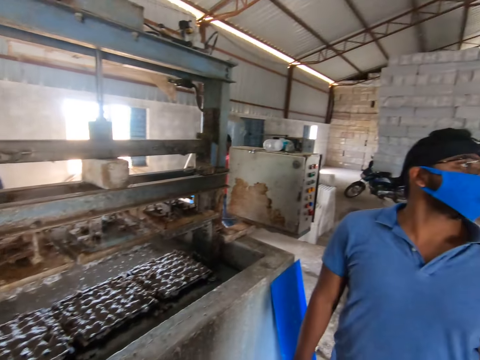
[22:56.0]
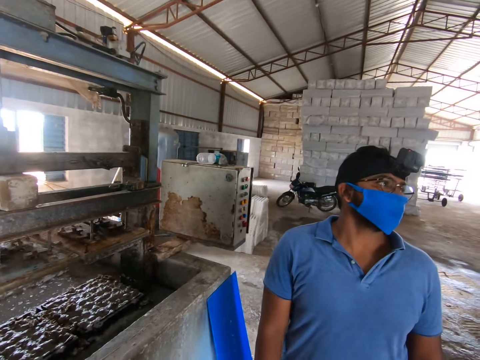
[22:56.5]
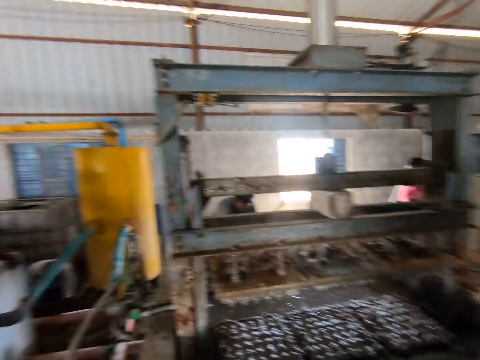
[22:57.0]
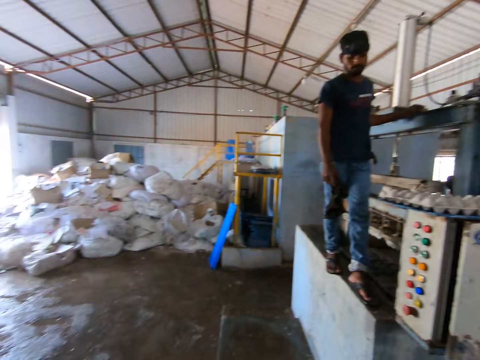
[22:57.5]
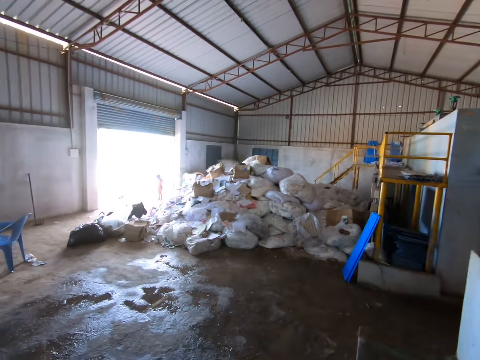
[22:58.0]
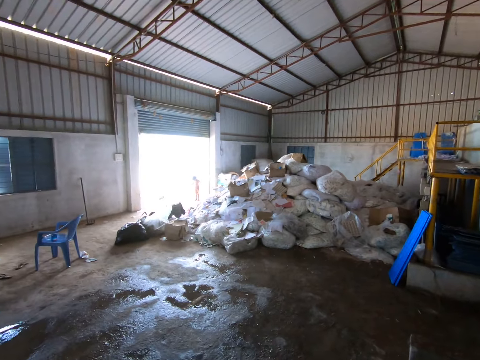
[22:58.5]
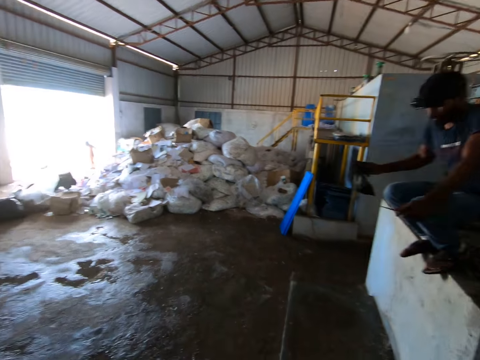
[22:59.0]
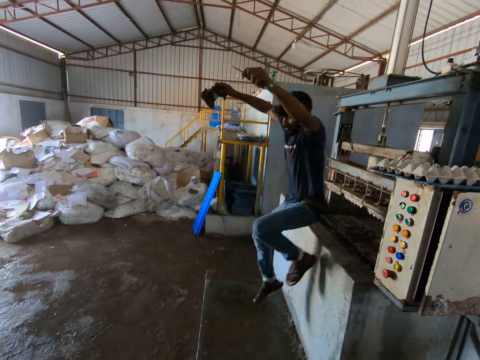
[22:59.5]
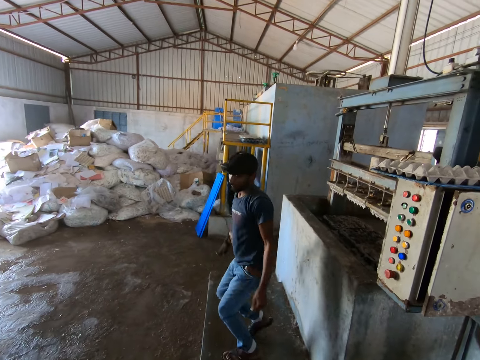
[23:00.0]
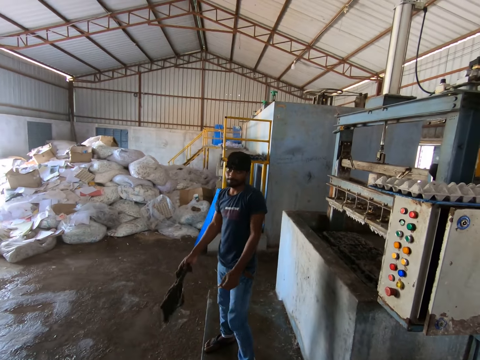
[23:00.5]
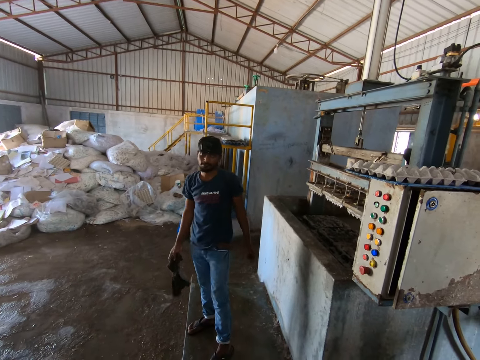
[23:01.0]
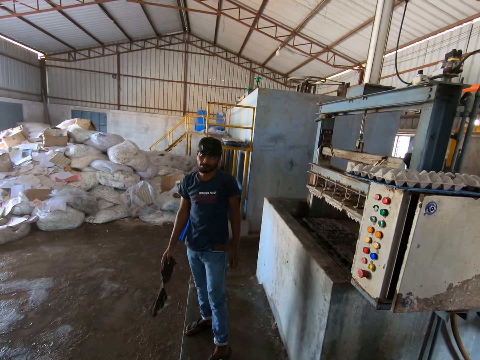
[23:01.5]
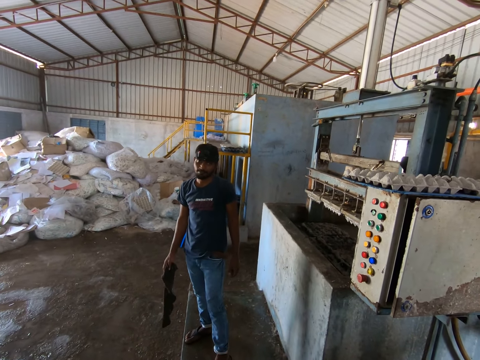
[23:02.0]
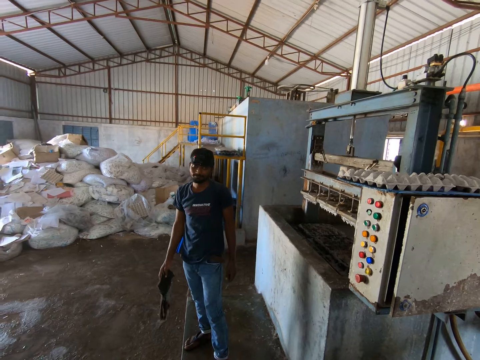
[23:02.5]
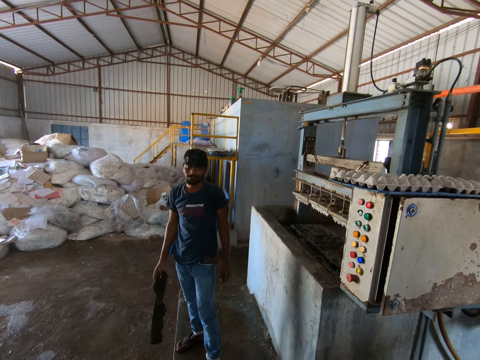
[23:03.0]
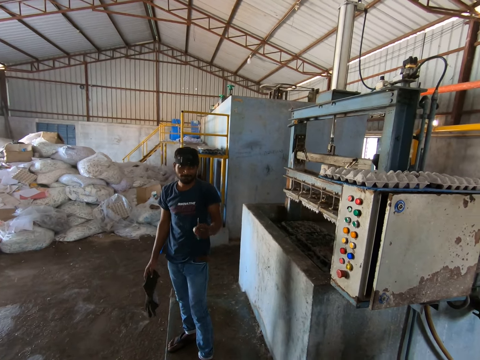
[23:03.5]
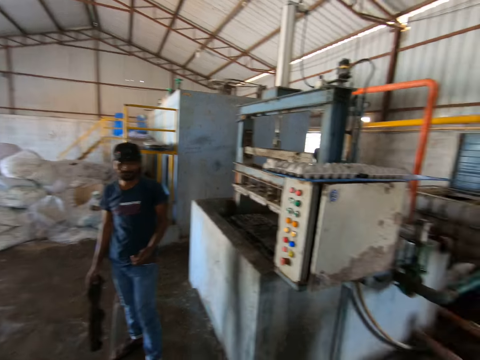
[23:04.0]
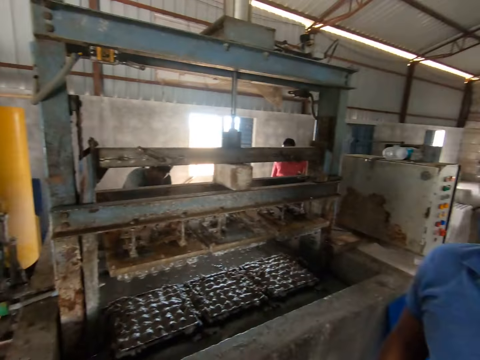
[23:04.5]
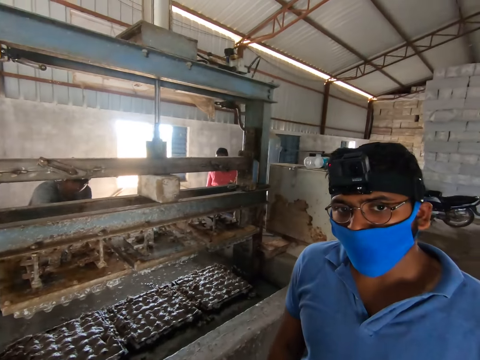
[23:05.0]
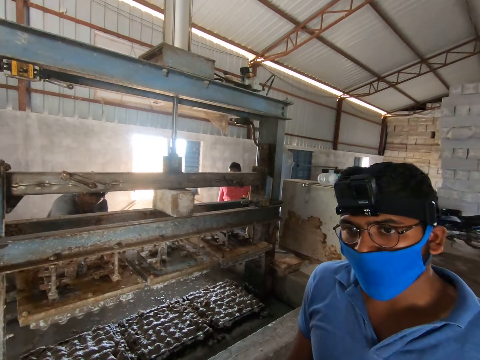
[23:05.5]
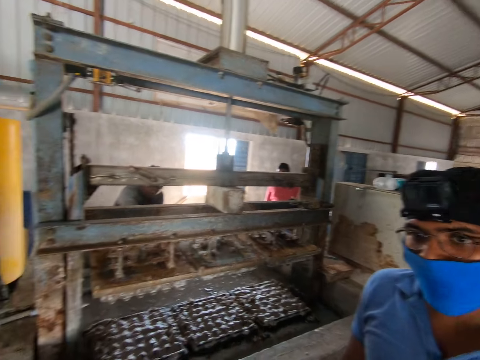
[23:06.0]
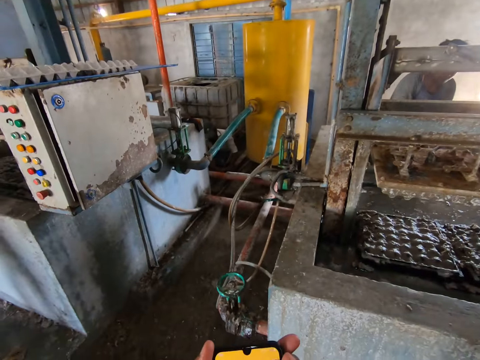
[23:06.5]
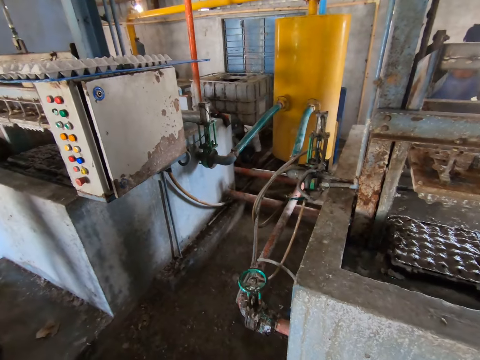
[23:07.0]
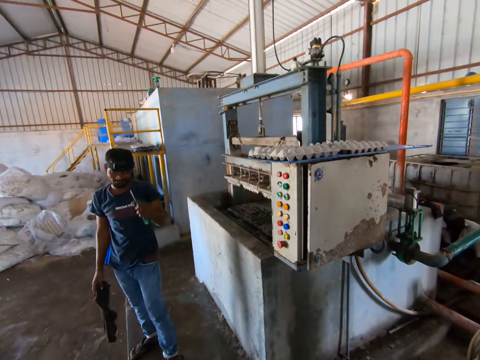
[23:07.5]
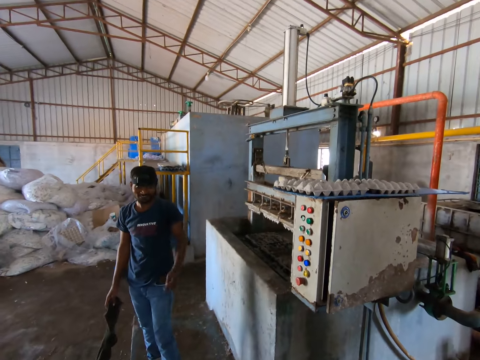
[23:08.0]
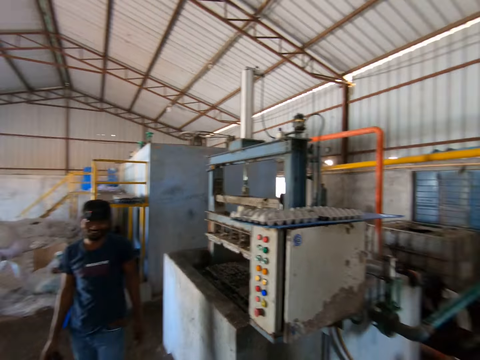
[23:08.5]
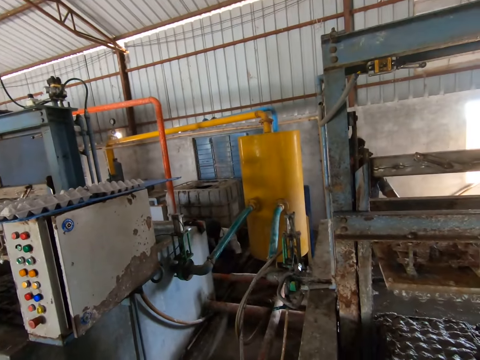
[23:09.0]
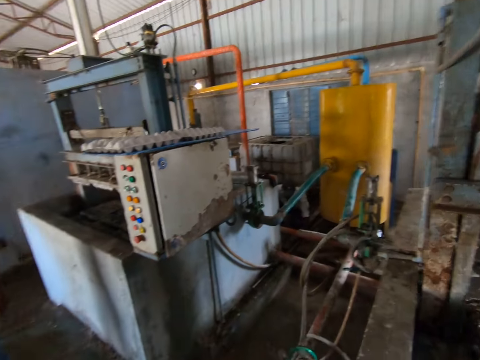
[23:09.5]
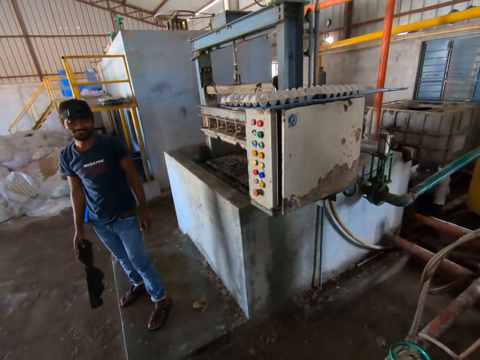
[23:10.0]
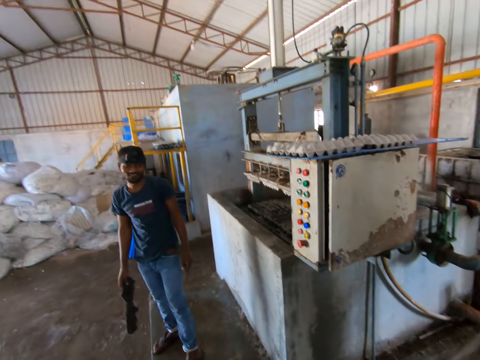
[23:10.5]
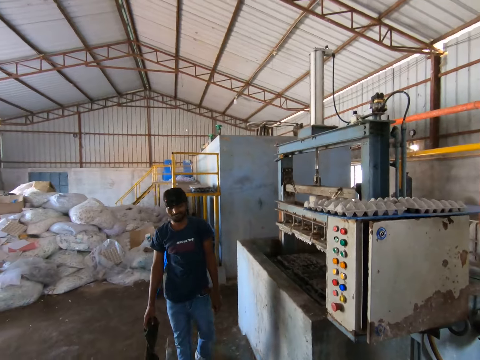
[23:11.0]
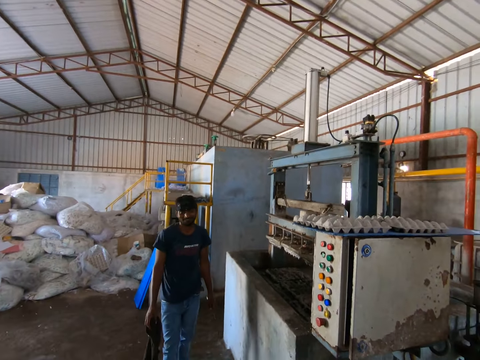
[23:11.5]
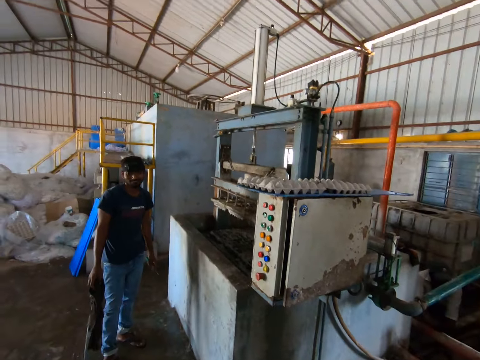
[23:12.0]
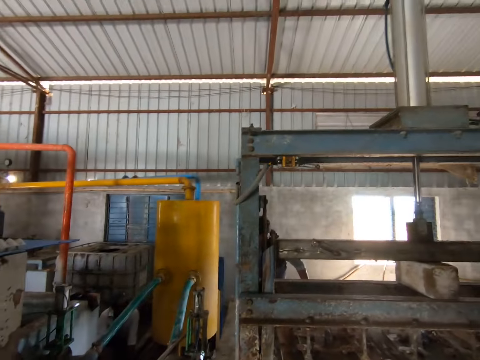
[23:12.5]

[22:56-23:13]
The camera wearer looks around. A man steps down. The camera wearer looks at the other side. The man puts down his hand. The camera wearer looks around.

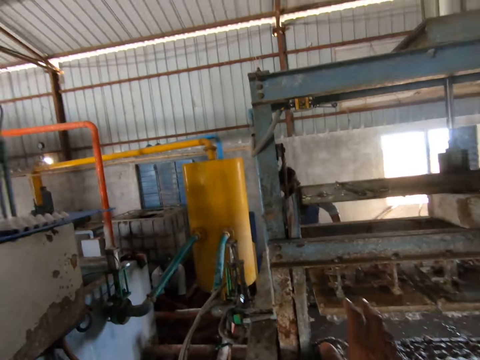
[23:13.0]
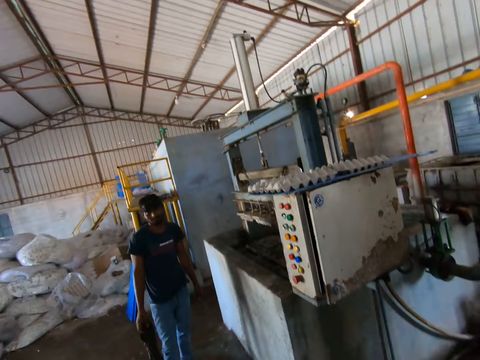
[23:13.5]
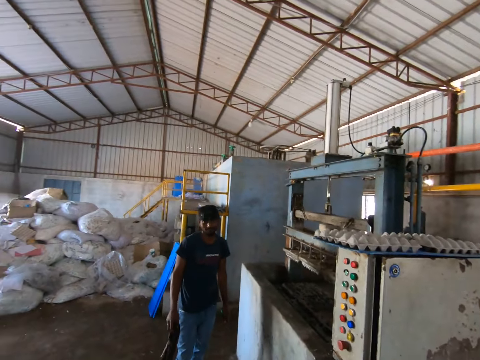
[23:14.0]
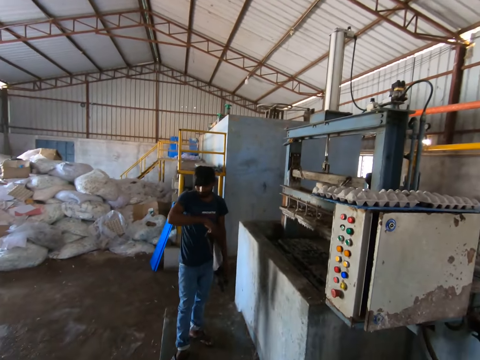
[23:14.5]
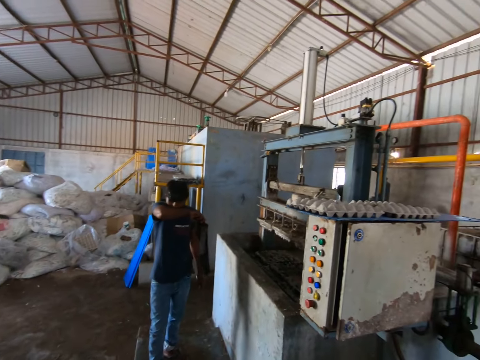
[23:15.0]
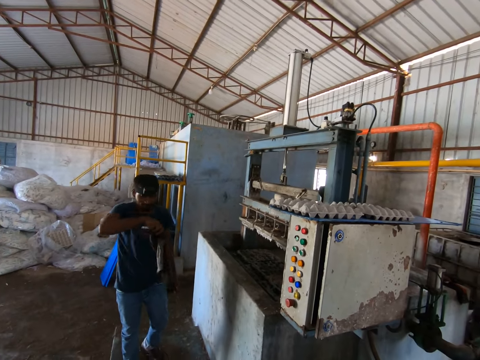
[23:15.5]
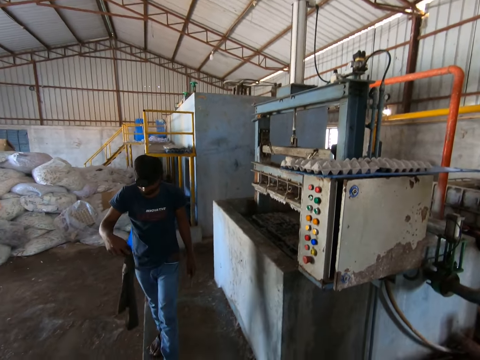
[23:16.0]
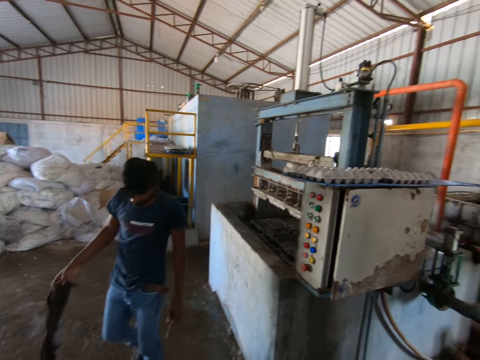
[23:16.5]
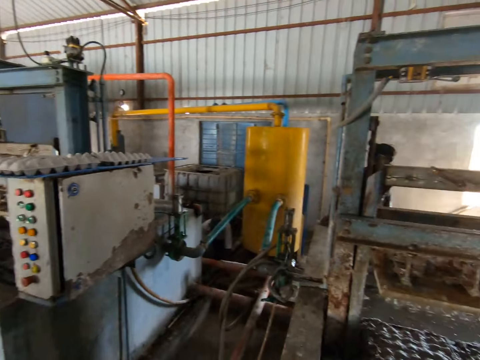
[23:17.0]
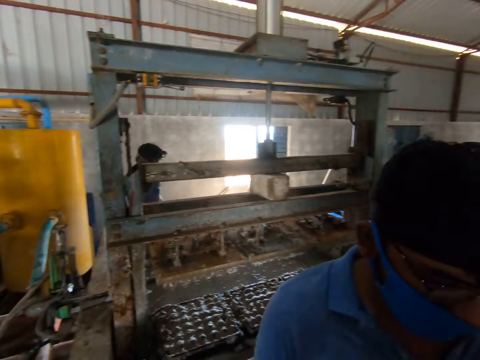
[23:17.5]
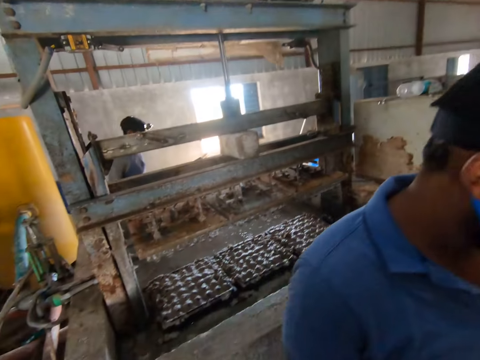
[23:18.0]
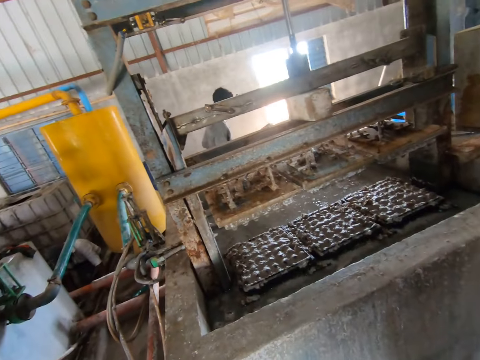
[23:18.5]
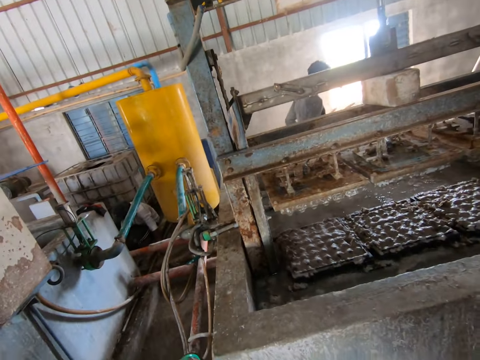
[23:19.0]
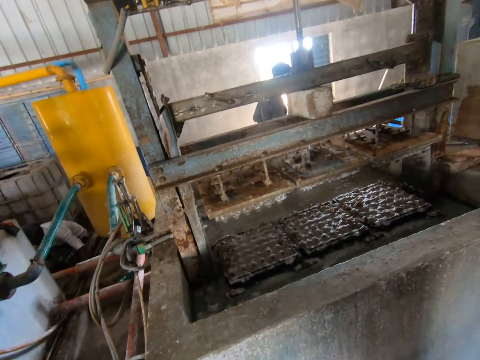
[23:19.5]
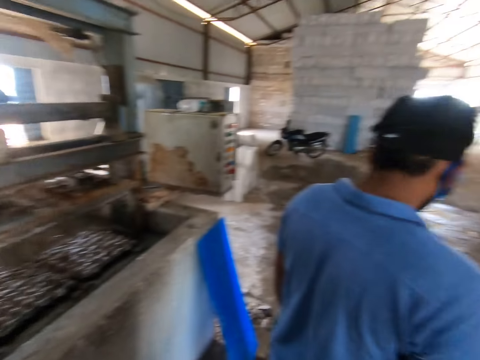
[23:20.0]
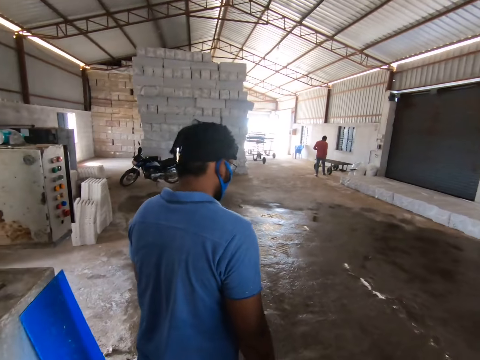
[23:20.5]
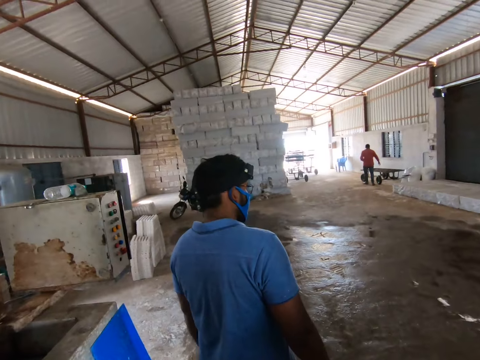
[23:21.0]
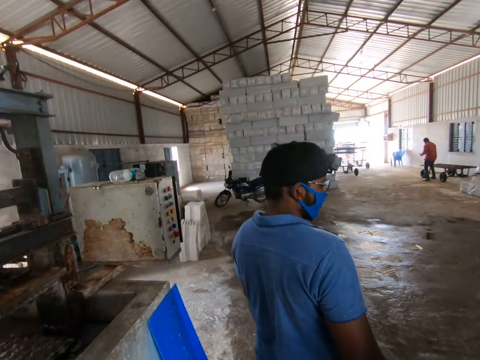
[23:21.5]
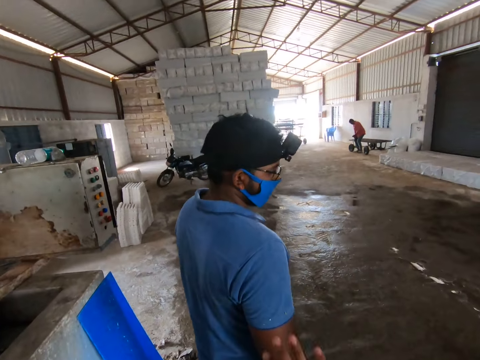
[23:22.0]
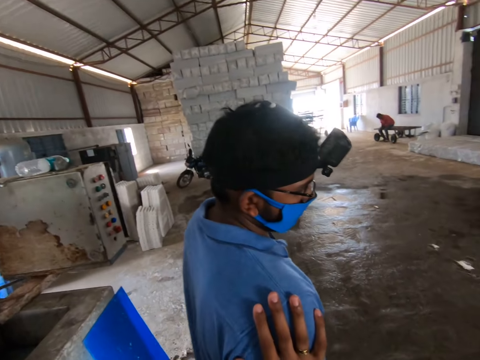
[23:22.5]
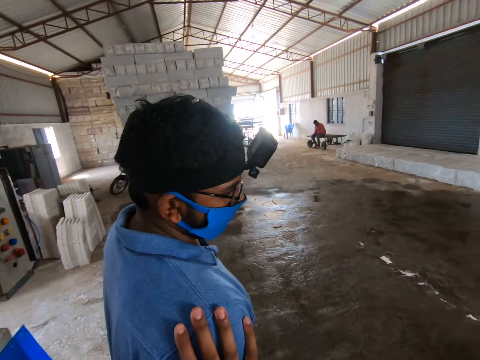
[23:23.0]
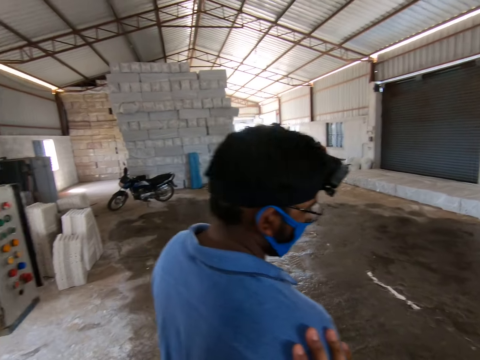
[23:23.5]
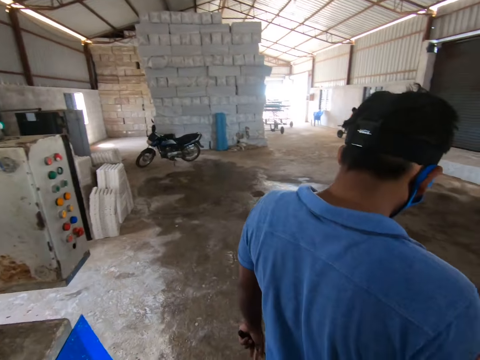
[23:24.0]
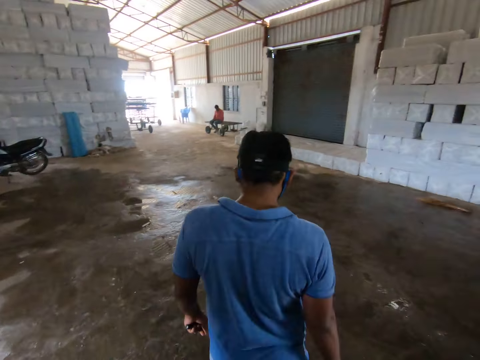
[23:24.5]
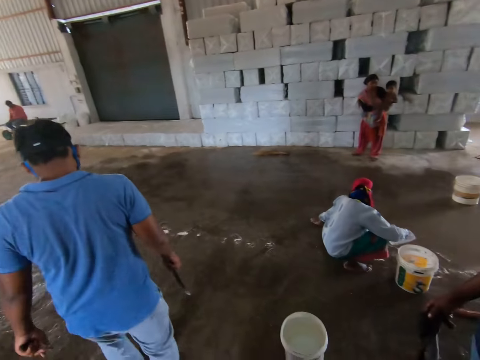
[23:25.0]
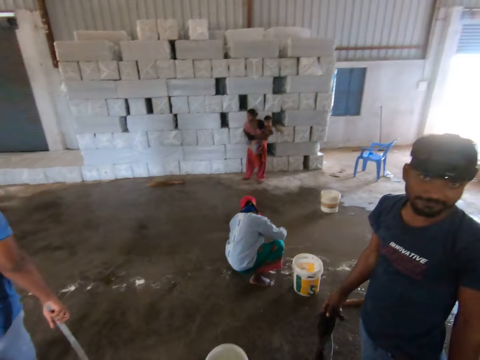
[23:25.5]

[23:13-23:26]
A man moves hands. The camera wearer looks around. Another man walks around. The camera wearer puts a hand on the other man and touches the other man's shoulder. The other man walks around. The other man walks in the room.
